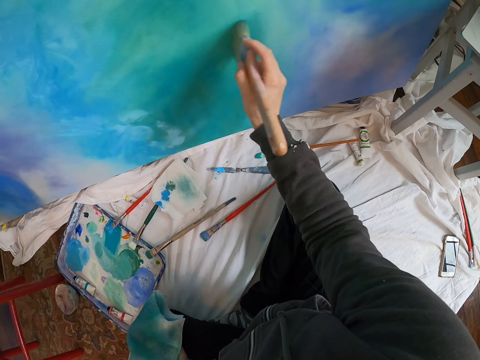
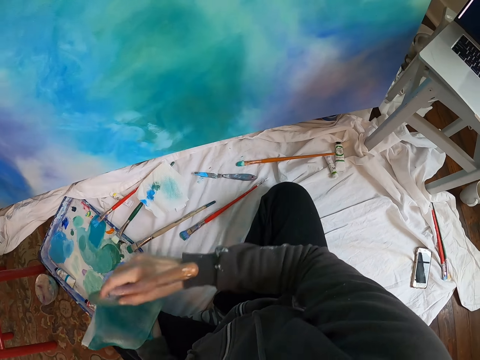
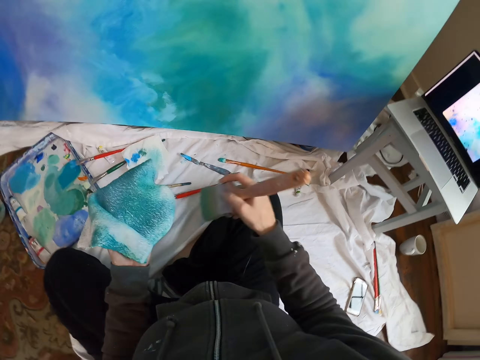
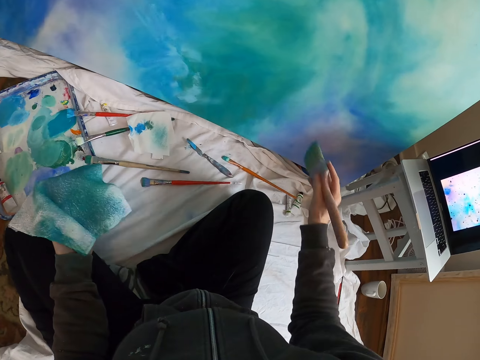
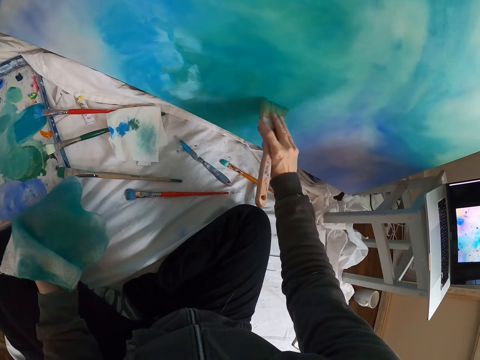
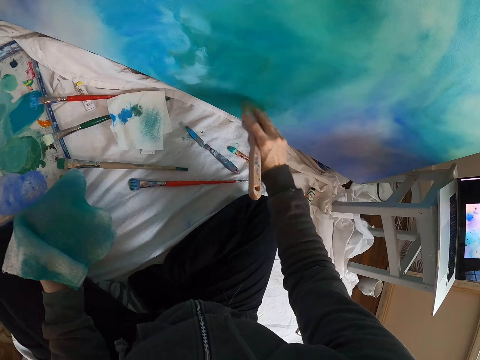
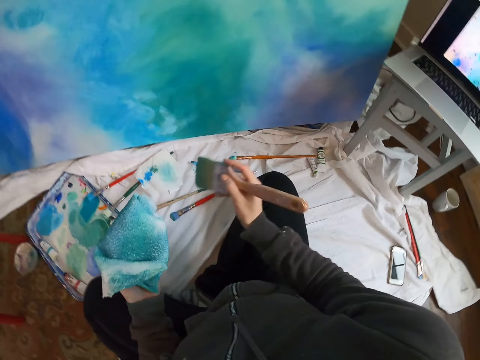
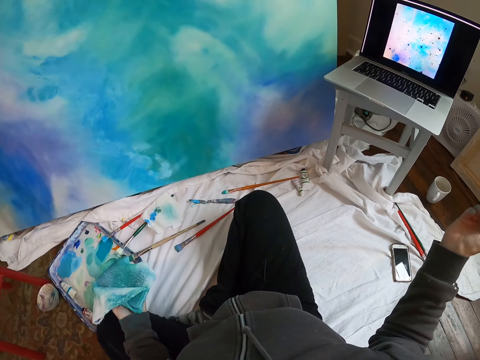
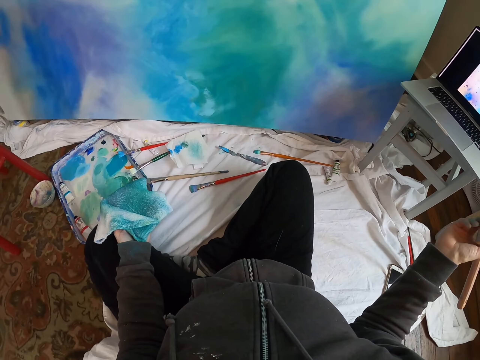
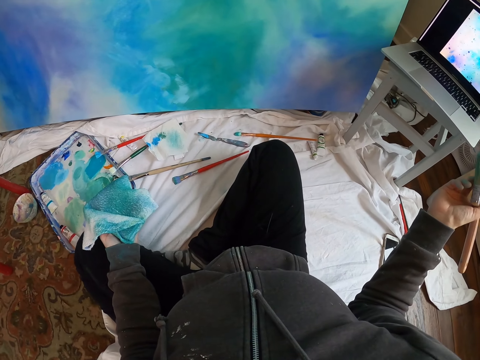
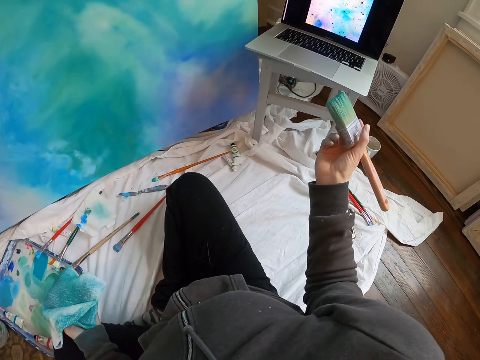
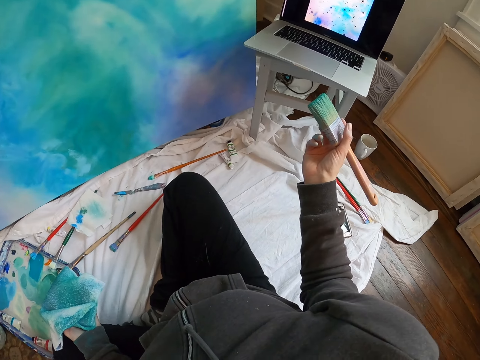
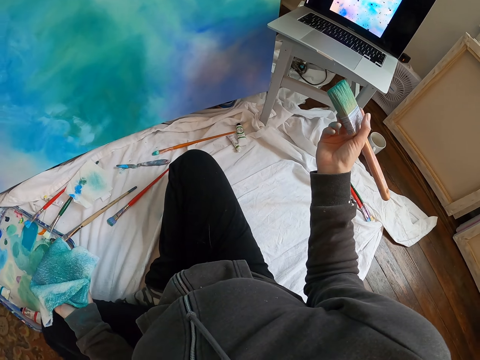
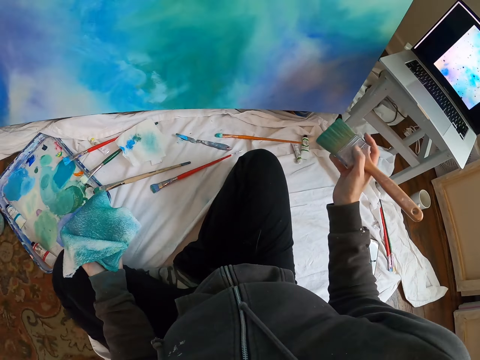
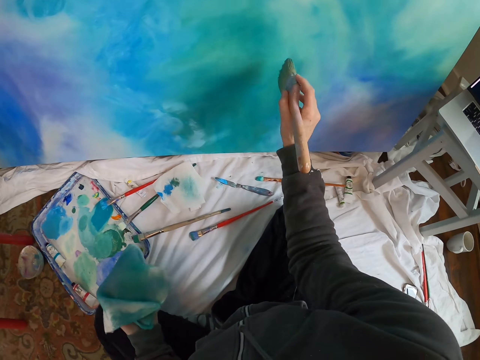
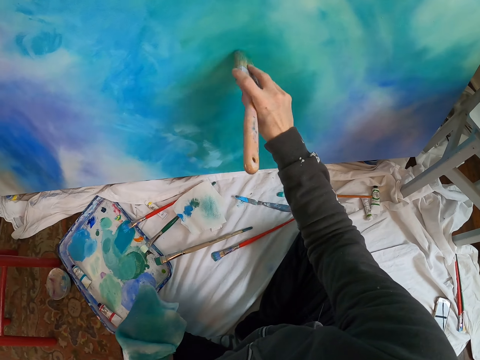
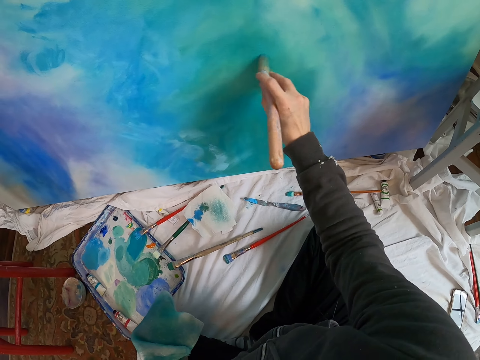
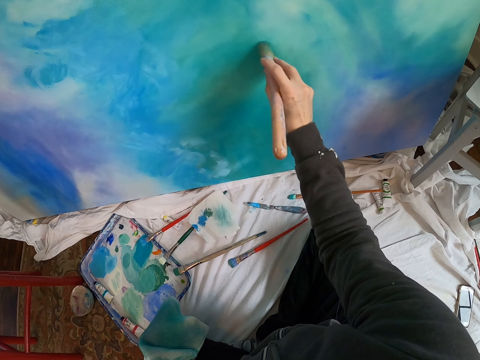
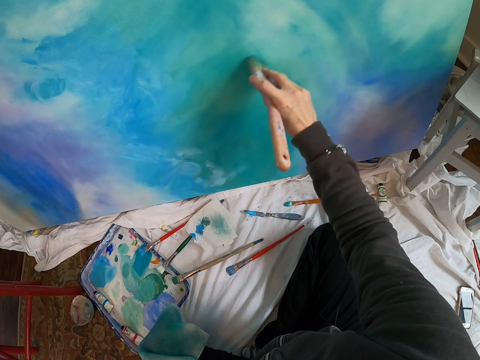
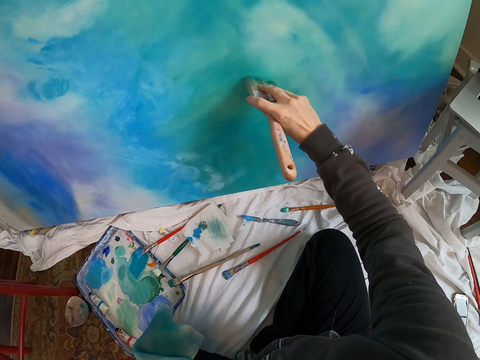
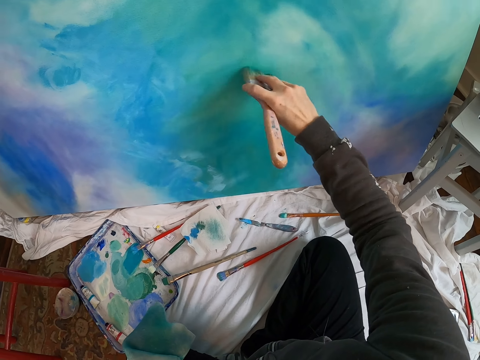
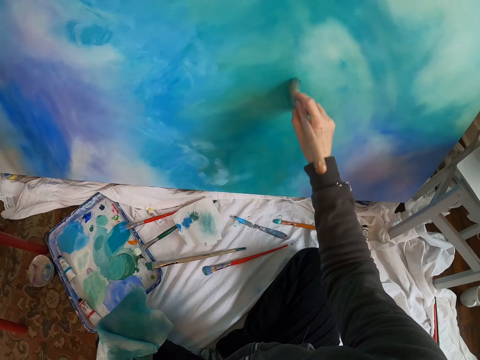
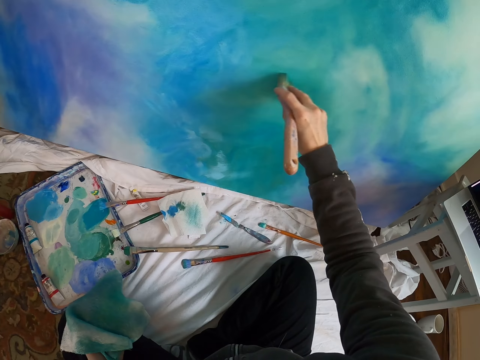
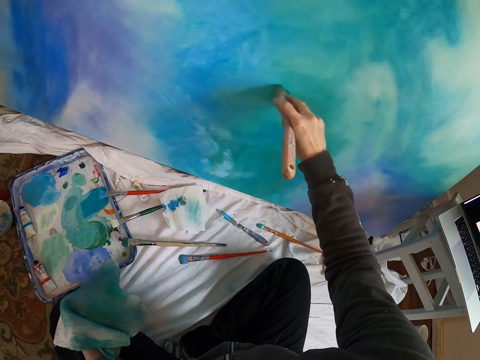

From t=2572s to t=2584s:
The camera wearer wipes the brush on the piece of cloth. They paint the art board with the paint brush. They wipe the brush on the piece of cloth. They look at the laptop. They look around. They paint the art board with the paint brush.

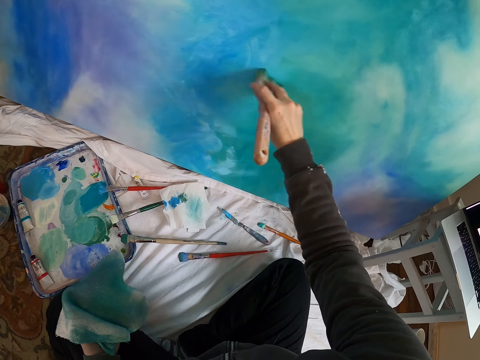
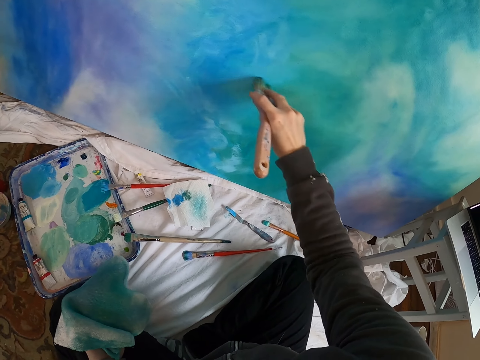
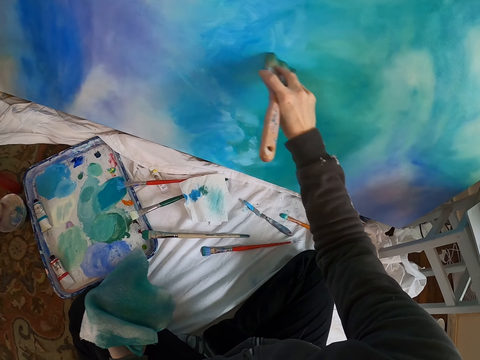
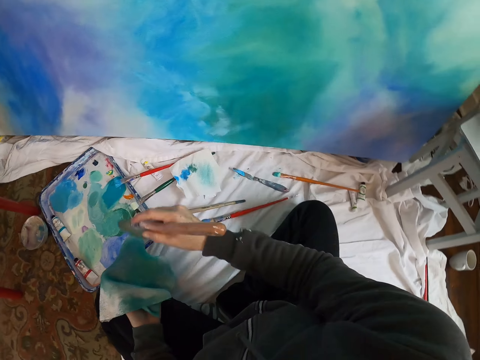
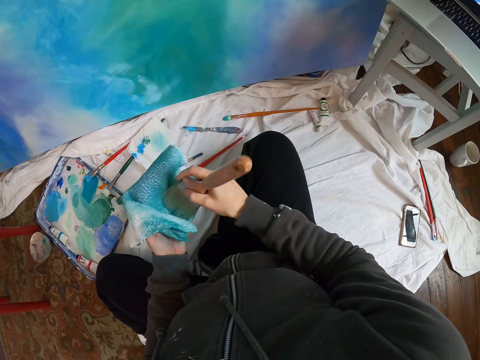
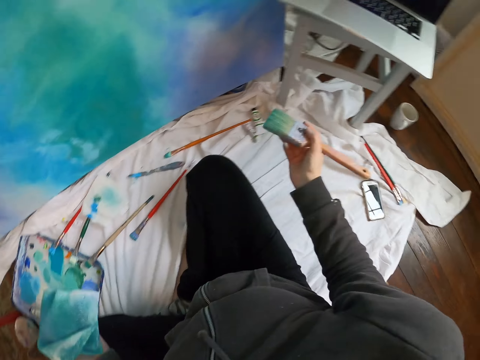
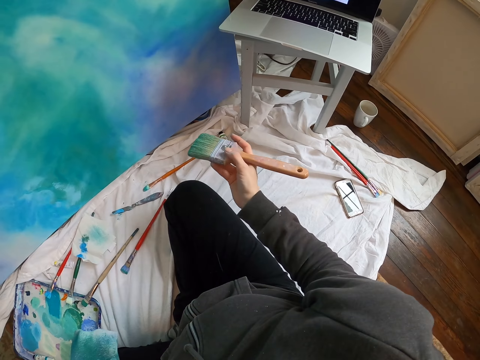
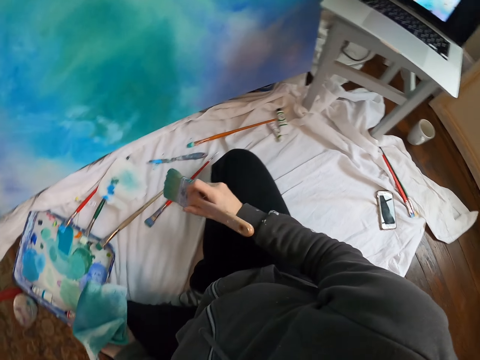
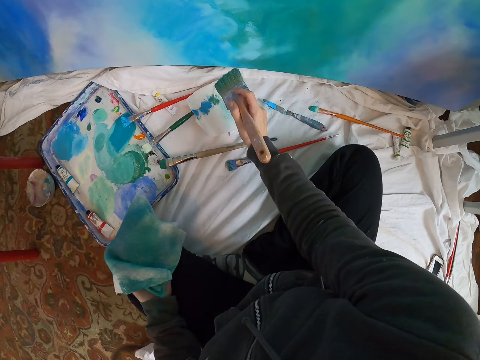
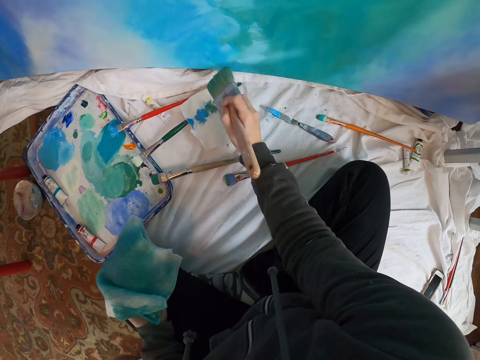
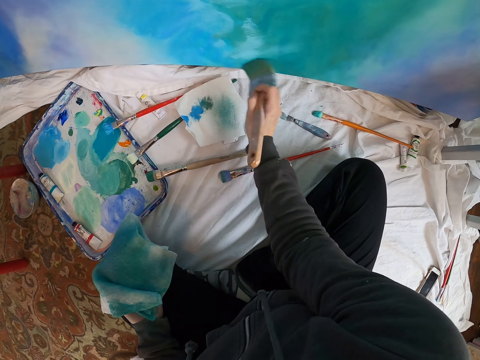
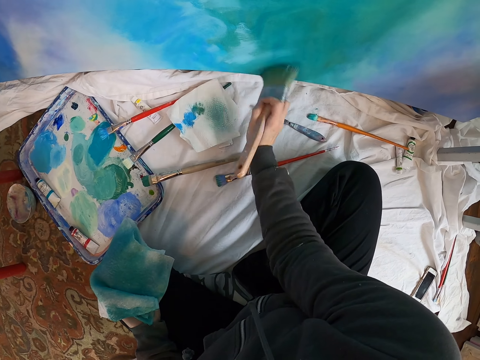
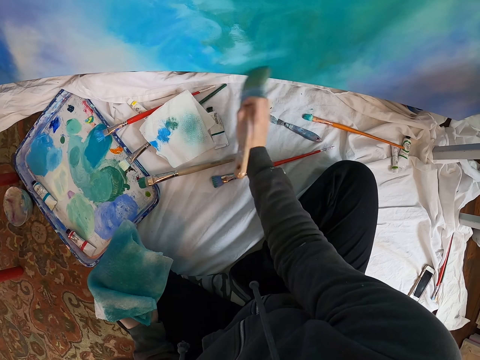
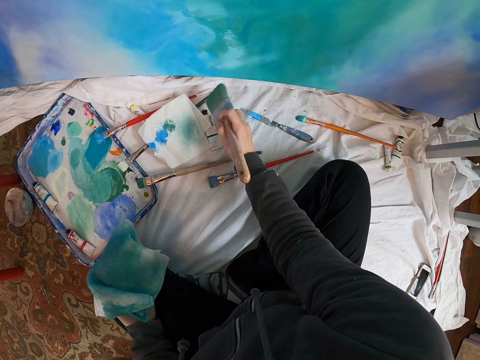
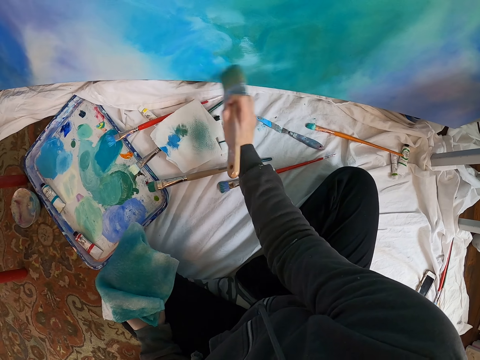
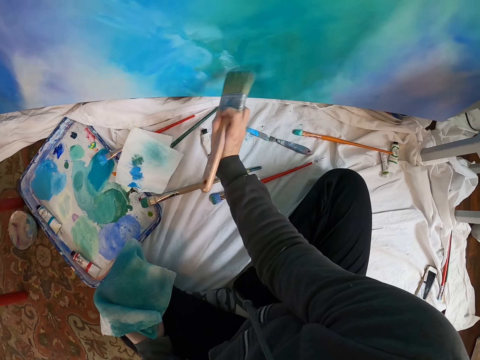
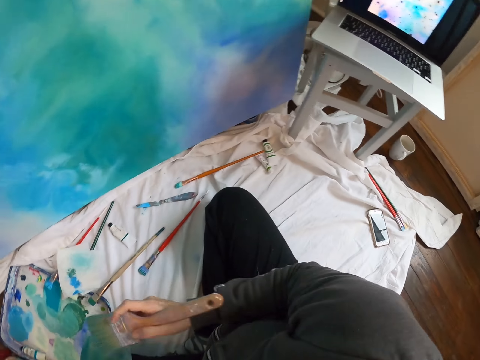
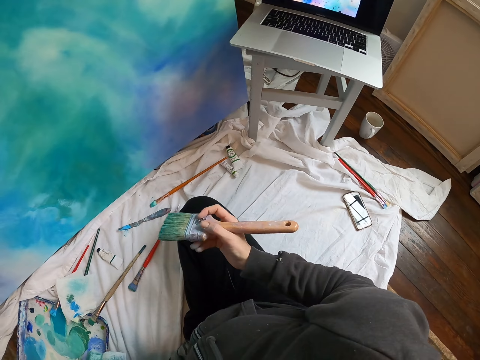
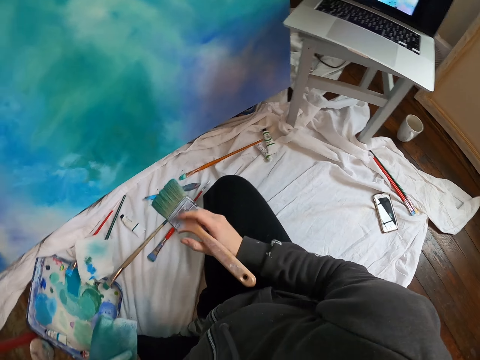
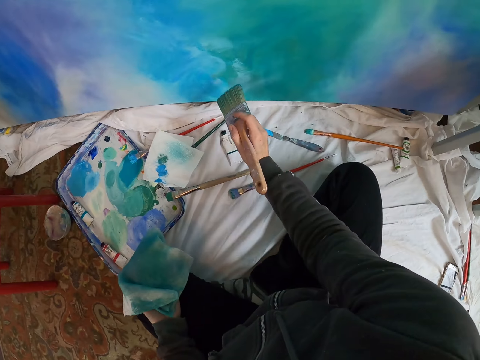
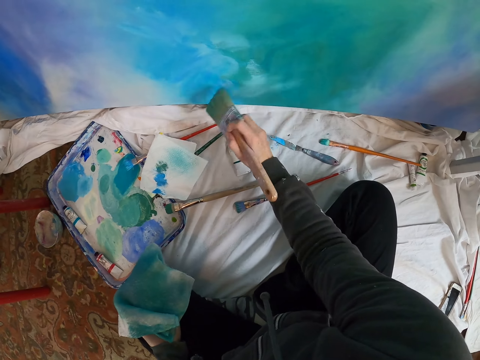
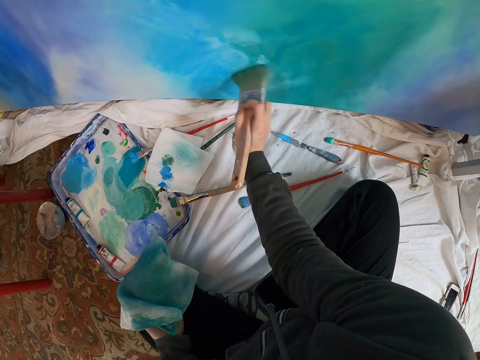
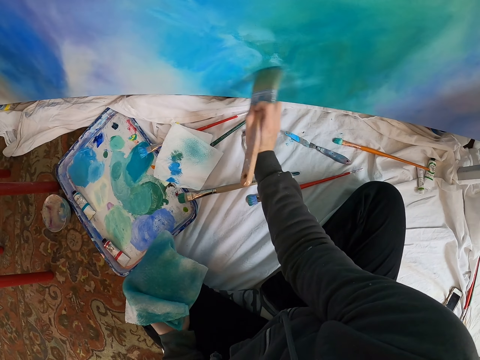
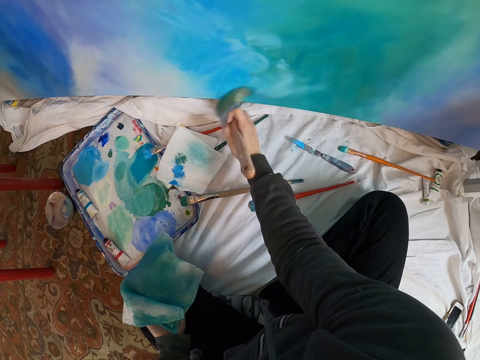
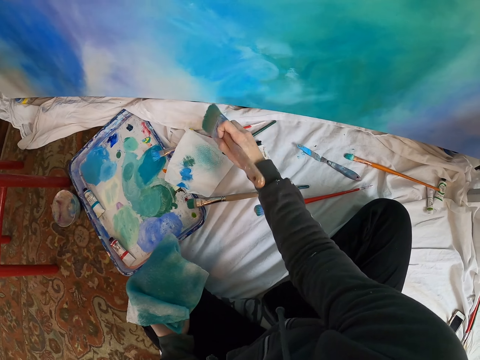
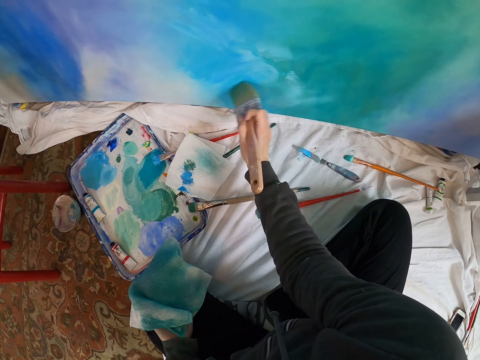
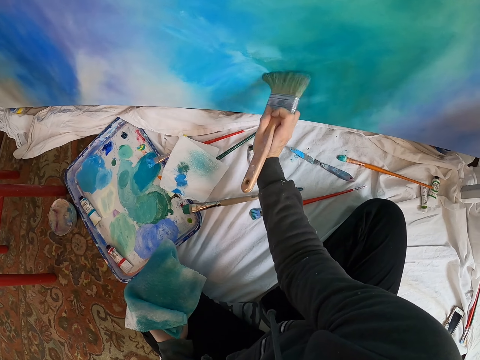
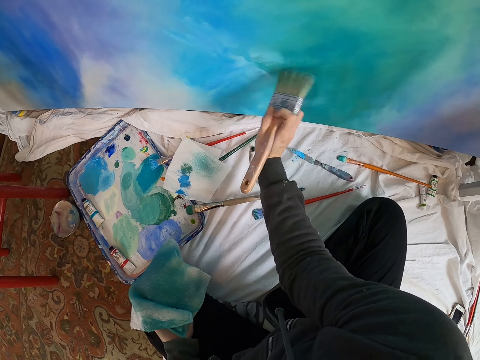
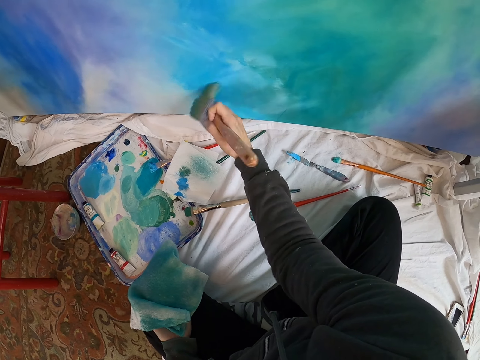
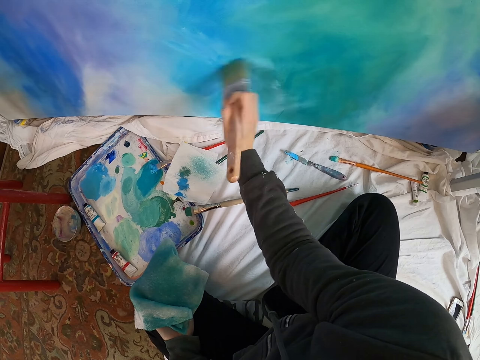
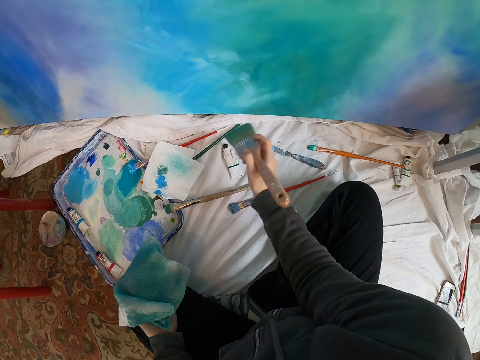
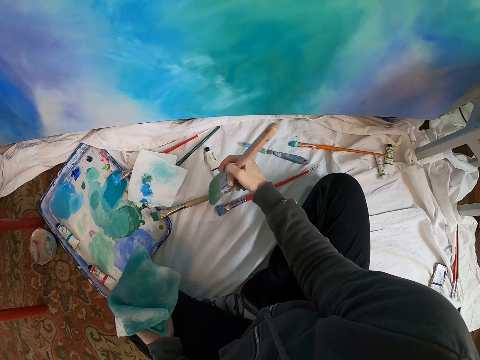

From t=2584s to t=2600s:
The camera wearer wipes the brush on the piece of cloth. They look at the canvas paint. They paint the art board with the paint brush. They look at the canvas paint. They look at the laptop. They paint the art board with the paint brush.
